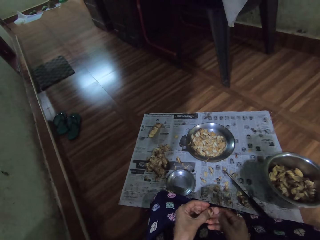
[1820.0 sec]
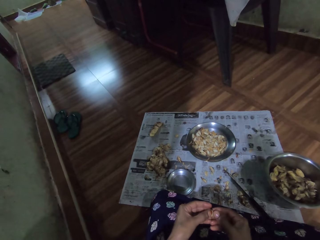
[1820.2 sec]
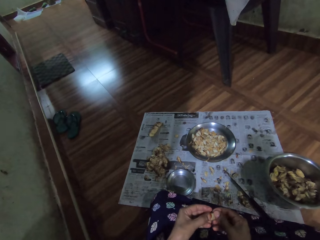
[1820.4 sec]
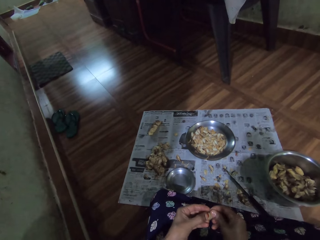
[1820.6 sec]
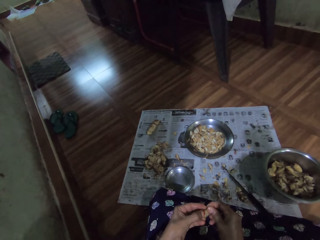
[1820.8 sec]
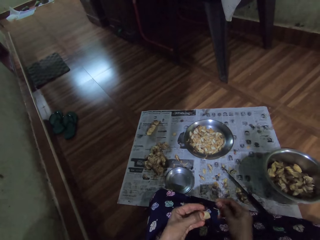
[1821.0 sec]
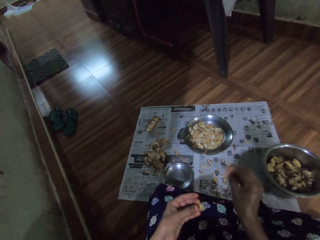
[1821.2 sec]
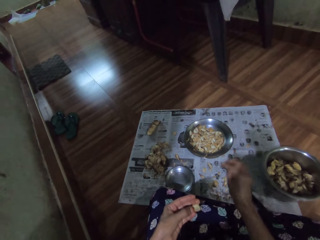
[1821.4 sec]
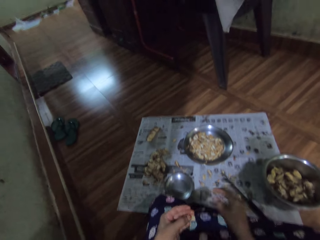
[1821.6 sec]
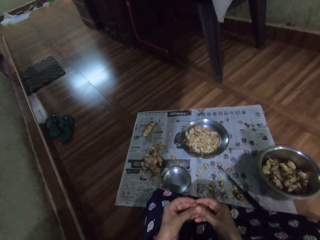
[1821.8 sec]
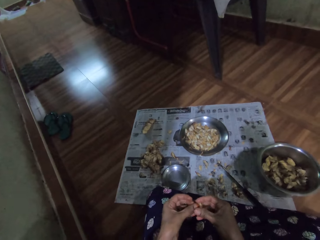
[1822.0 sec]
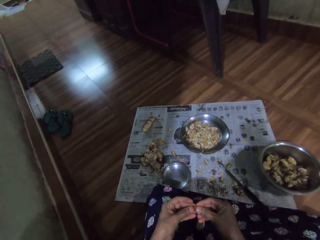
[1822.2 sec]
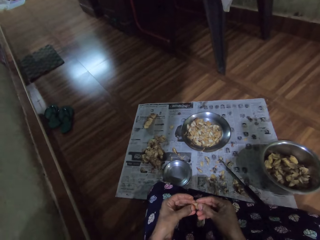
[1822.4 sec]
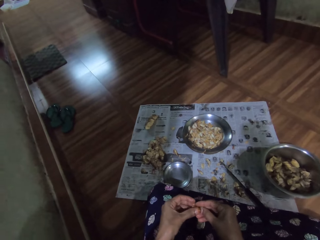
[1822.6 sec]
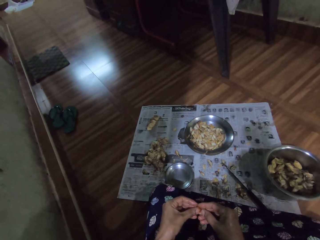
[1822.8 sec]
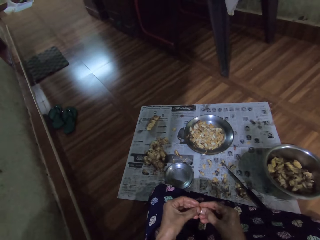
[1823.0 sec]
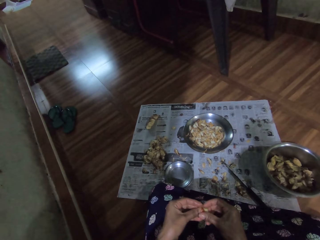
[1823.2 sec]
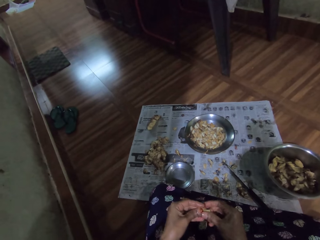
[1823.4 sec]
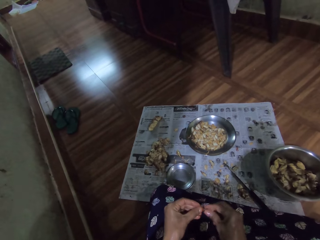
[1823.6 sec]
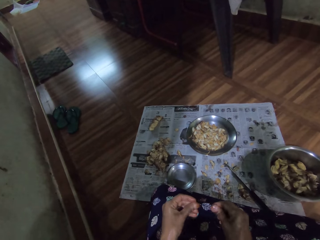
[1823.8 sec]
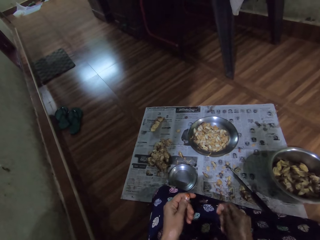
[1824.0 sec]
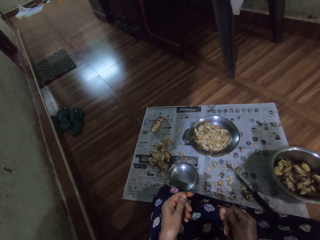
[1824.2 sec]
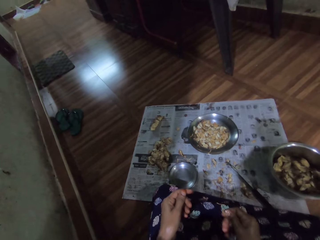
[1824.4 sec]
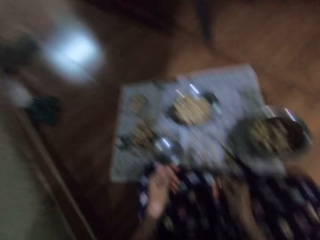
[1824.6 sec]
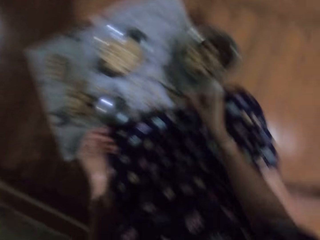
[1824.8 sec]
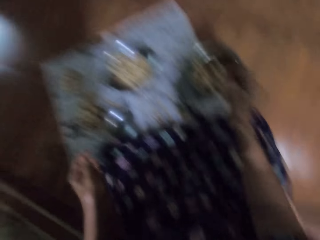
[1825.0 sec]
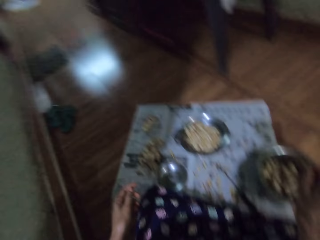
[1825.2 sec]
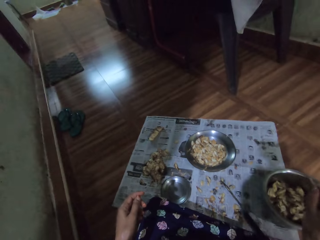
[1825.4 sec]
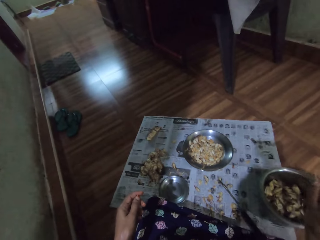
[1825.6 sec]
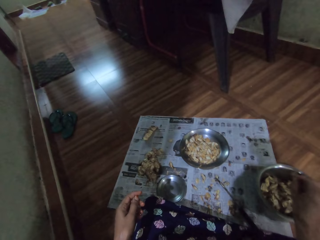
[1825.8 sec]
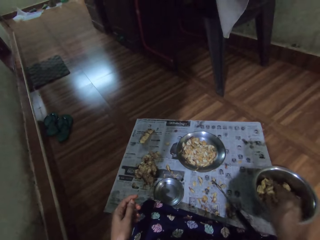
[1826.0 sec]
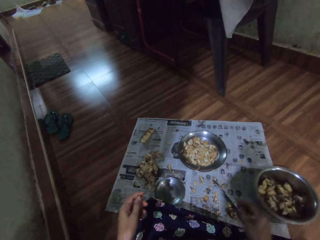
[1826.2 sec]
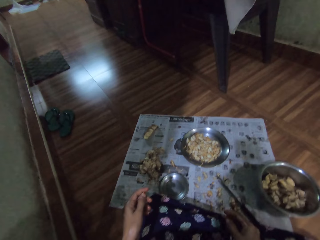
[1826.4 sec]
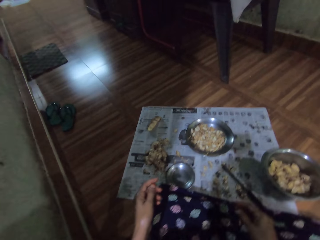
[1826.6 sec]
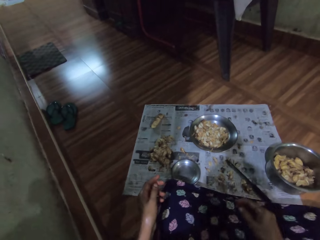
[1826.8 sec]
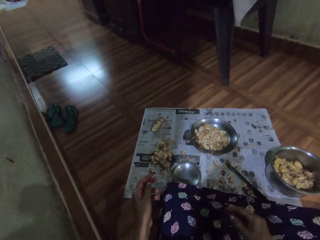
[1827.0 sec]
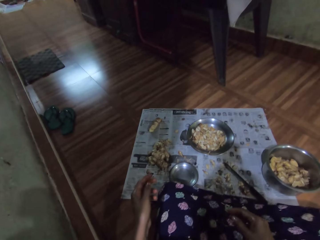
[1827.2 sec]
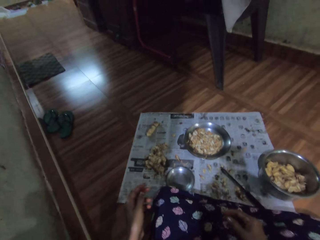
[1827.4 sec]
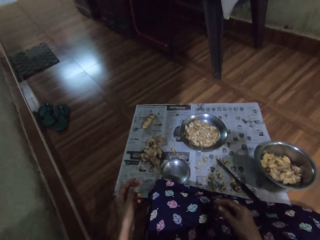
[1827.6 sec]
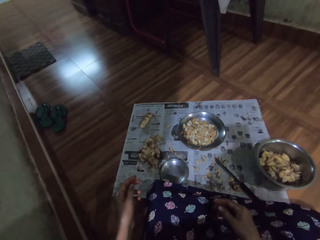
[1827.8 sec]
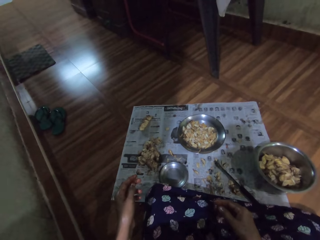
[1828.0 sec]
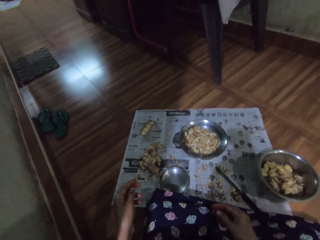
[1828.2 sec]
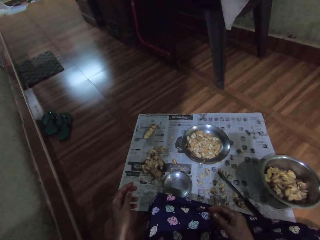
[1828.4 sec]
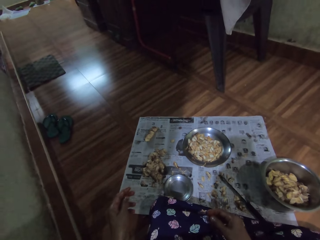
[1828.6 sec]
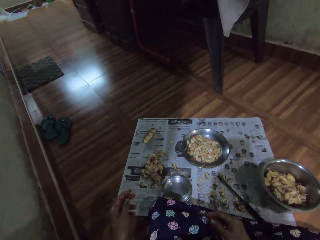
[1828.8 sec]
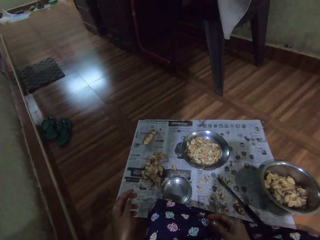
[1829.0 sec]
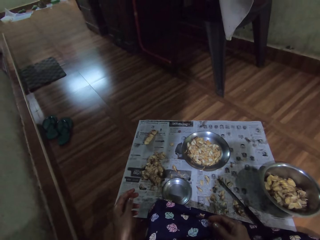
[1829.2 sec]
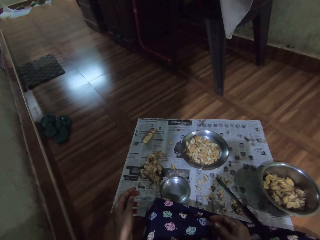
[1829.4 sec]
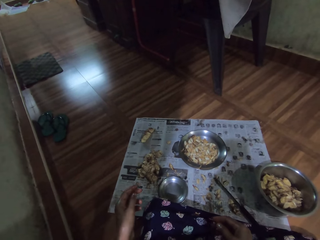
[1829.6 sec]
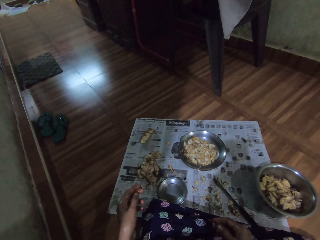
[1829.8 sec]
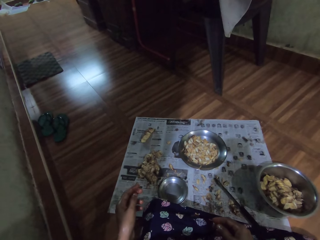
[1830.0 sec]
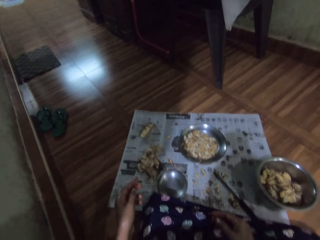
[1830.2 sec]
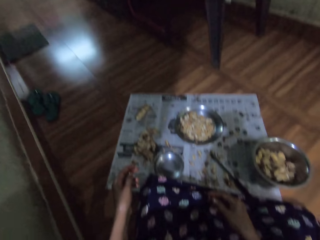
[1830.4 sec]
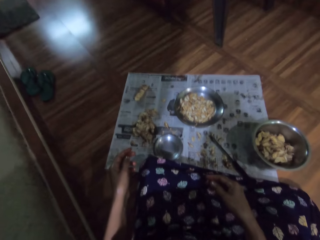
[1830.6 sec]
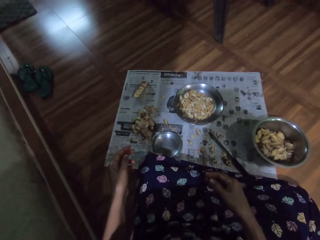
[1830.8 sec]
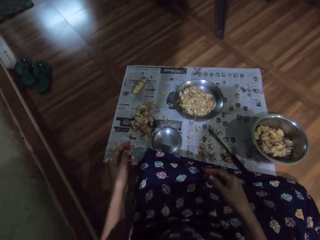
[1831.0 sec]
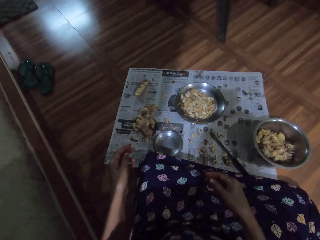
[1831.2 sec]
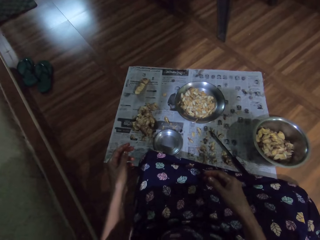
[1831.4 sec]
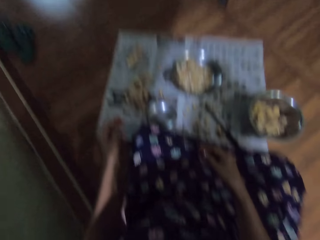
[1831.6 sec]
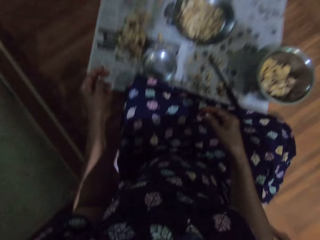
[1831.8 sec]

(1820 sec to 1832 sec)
The camera wearer peels skin off garlic with her hands. She drops the garlic skin in her right hand on the paper. She peels skin off the garlic with her hands. She drops the garlic in her right hand in the bowl. She looks in the bowl.

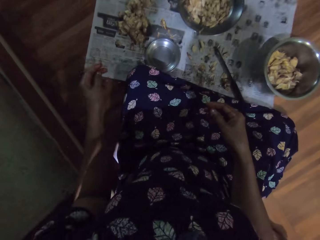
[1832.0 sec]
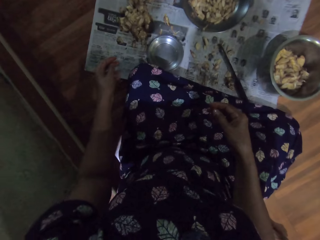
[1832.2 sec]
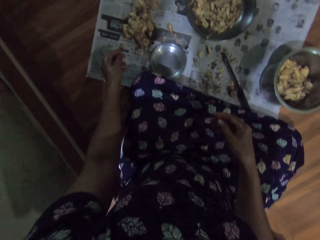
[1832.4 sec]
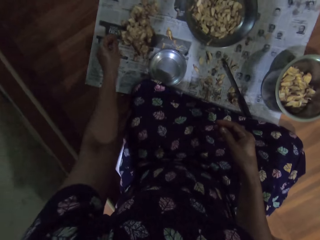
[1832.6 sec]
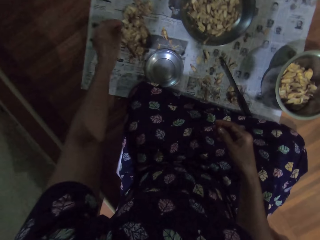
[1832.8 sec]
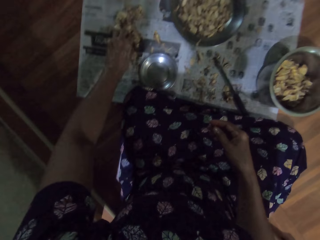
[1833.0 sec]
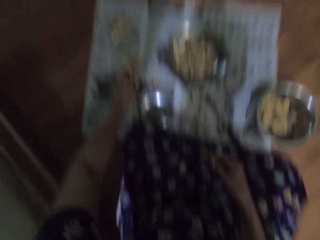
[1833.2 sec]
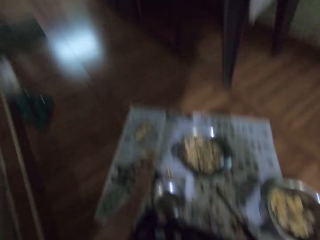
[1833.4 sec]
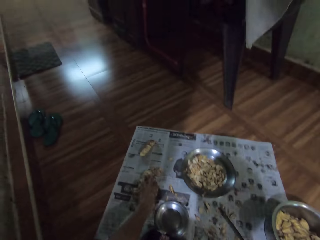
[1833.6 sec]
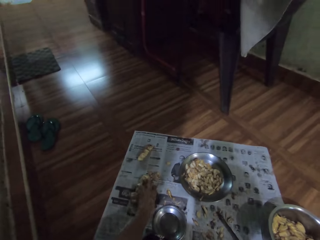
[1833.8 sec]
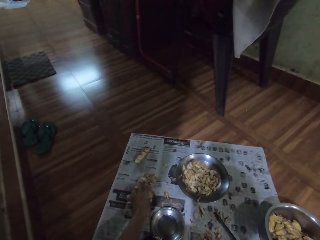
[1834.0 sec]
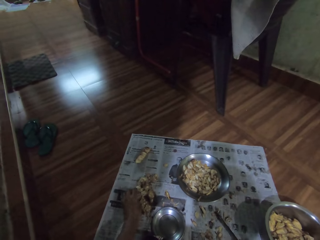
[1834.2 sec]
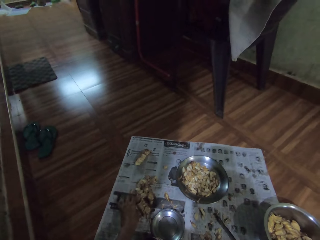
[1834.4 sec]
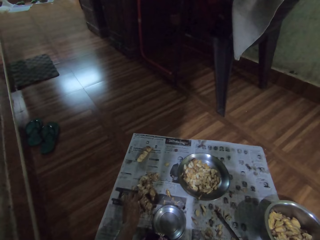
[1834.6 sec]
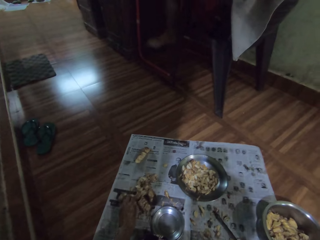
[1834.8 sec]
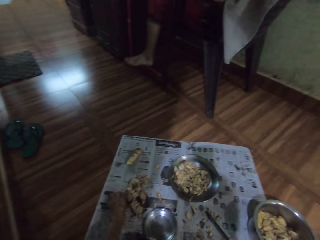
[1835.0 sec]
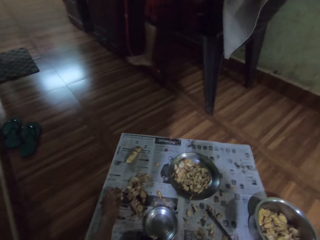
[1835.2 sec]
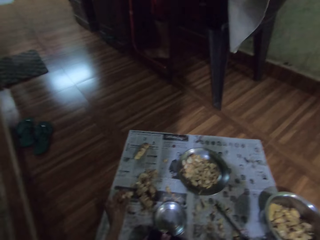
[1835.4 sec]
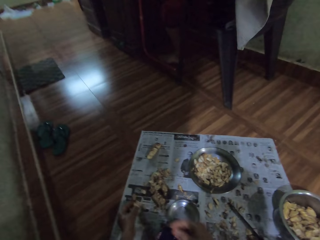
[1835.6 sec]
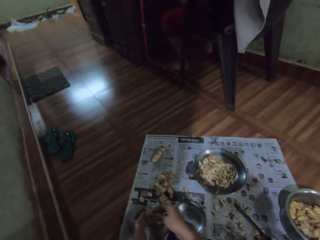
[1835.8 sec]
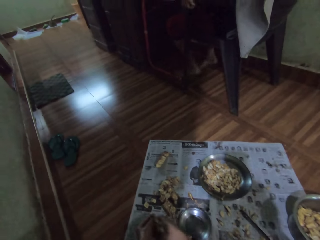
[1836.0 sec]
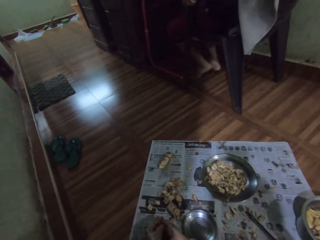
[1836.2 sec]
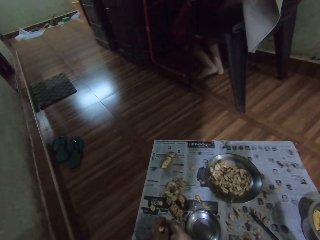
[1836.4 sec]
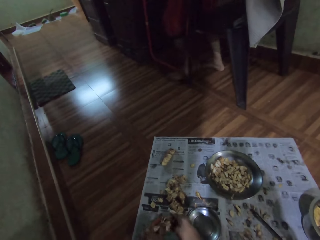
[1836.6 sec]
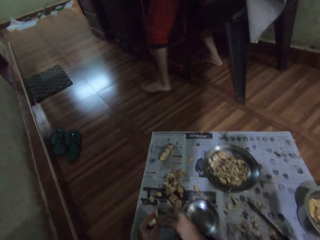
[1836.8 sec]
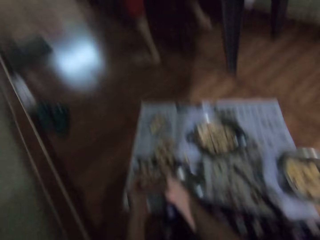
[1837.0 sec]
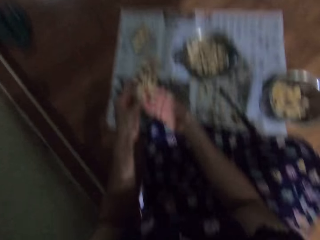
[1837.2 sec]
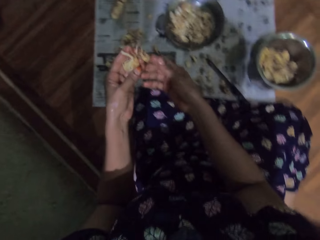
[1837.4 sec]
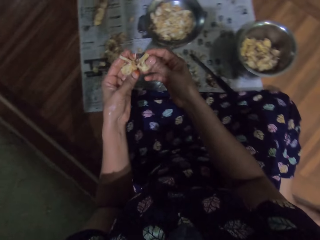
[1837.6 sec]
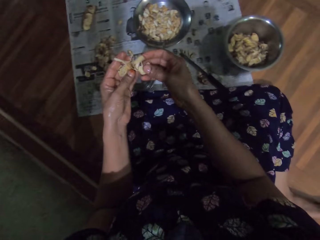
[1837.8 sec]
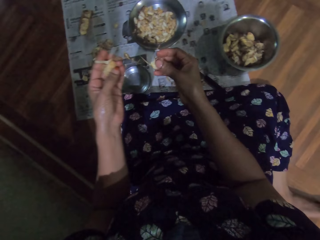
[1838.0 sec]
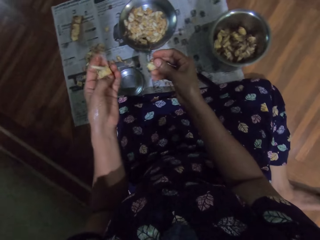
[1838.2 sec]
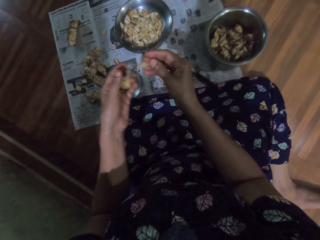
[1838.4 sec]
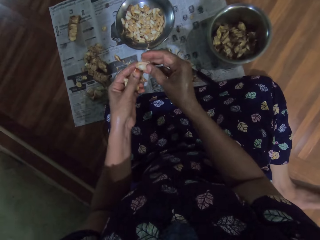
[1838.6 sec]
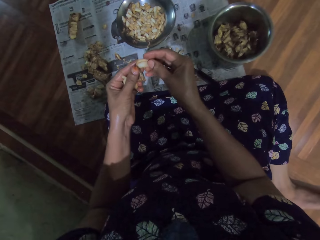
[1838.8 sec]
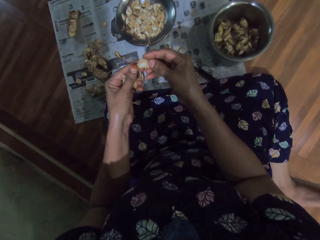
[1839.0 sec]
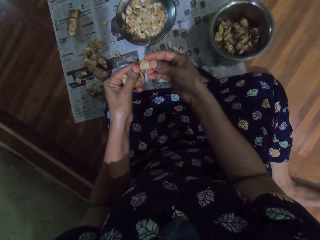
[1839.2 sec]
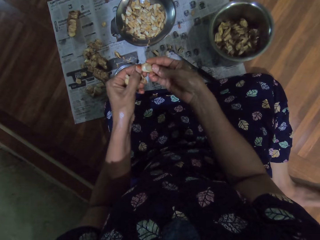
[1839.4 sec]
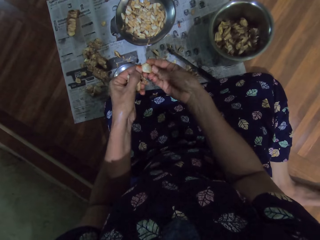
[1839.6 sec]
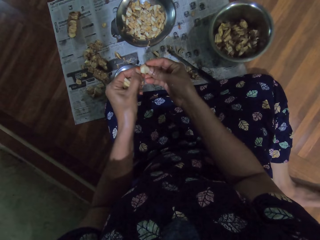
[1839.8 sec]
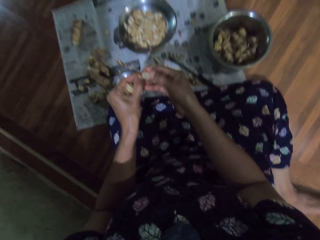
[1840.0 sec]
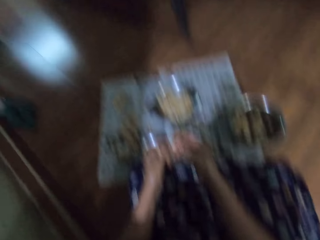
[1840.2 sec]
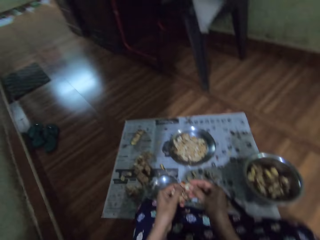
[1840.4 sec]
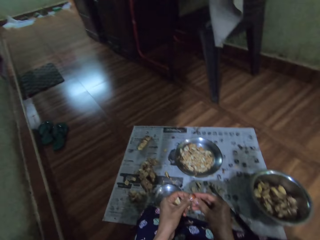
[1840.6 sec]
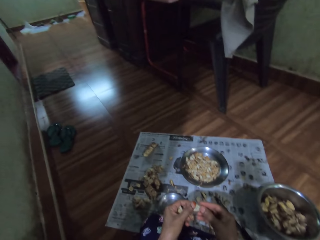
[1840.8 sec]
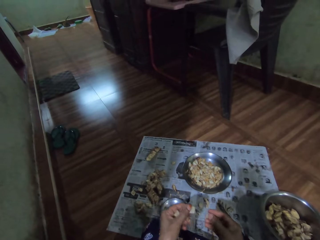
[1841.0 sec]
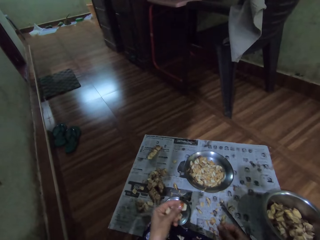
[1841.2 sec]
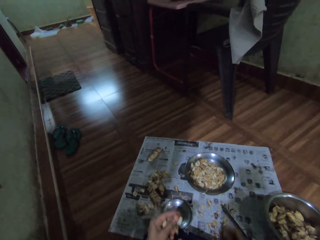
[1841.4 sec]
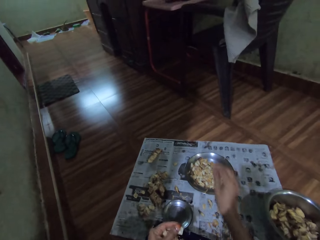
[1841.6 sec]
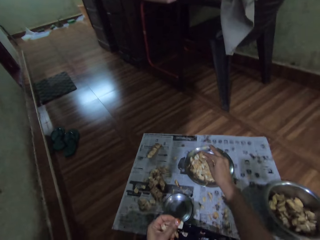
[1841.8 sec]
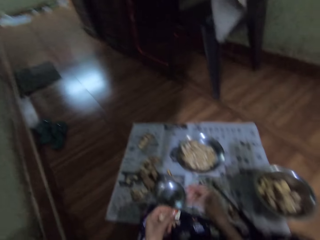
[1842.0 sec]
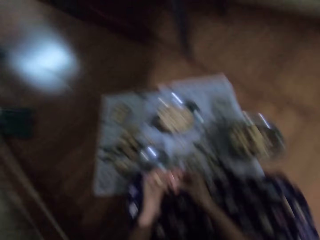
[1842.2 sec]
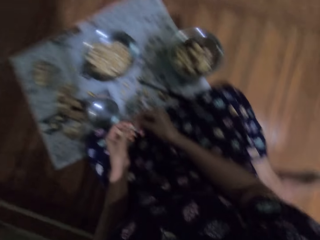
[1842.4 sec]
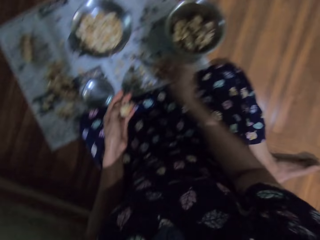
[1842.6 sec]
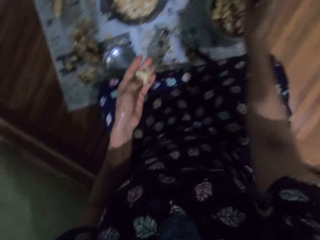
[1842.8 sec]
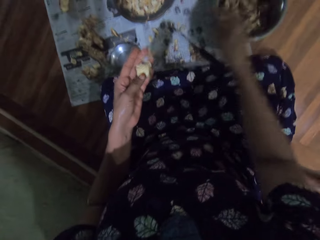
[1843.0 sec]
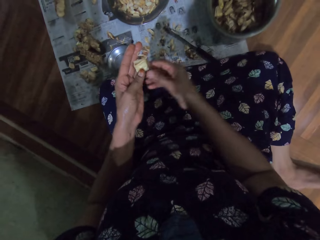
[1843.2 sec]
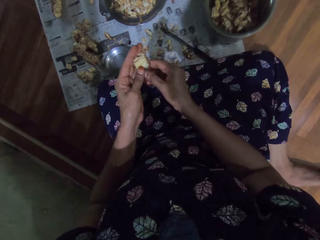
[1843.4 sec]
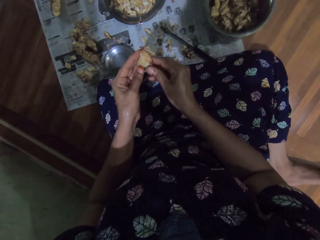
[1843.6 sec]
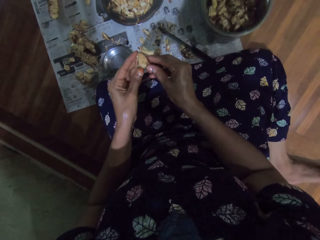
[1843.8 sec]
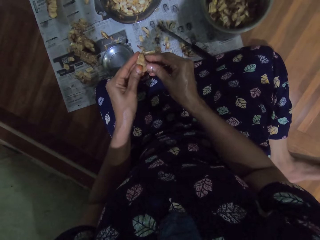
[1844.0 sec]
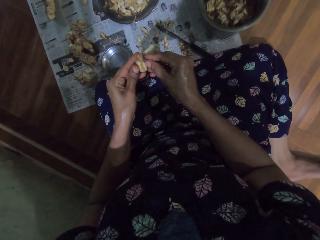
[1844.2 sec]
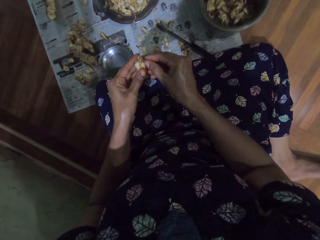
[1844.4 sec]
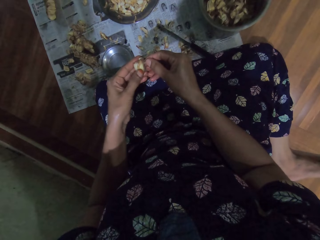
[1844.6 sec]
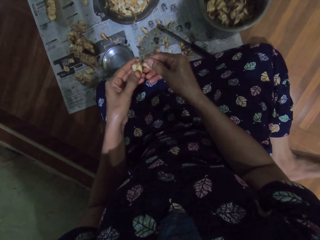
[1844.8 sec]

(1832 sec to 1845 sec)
The camera wearer picks garlic from the newspaper with her hands. She peels skin off the garlic with her hands. She looks at an entrance. She drops the garlic in her right hand in the plate. She picks garlic from her left hand with her right hand. She drops the garlic in her right hand in the bowl. She peels skin off the garlic with her hands.
